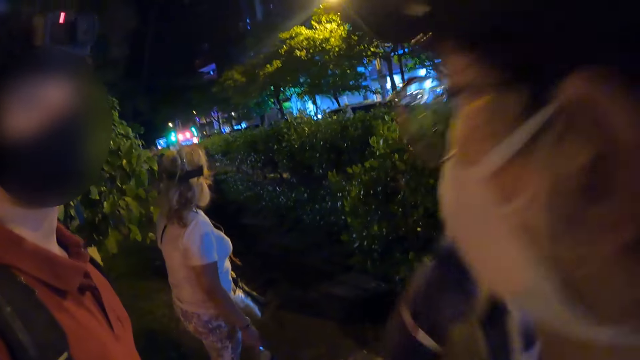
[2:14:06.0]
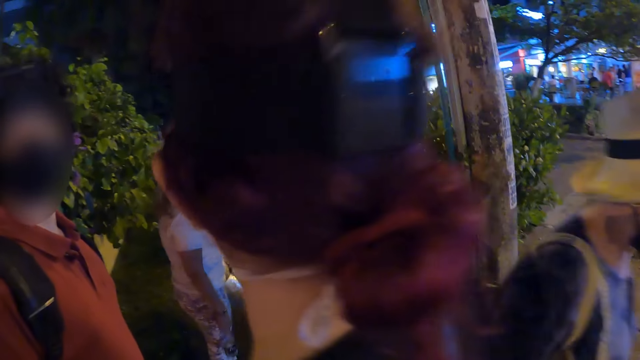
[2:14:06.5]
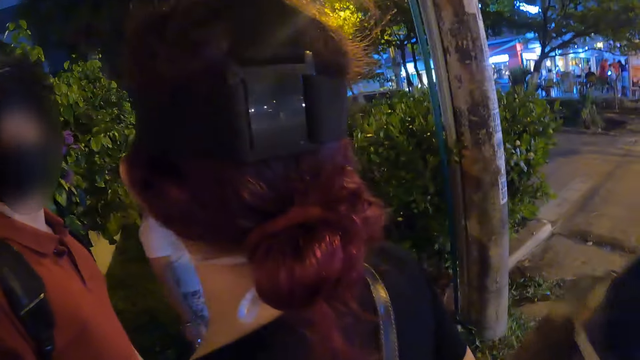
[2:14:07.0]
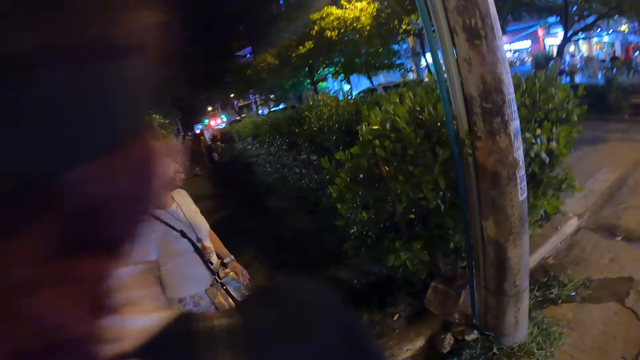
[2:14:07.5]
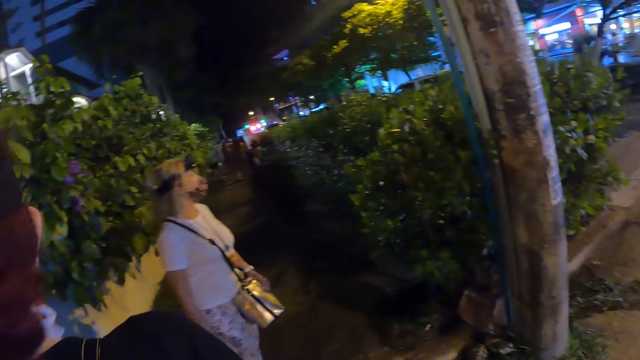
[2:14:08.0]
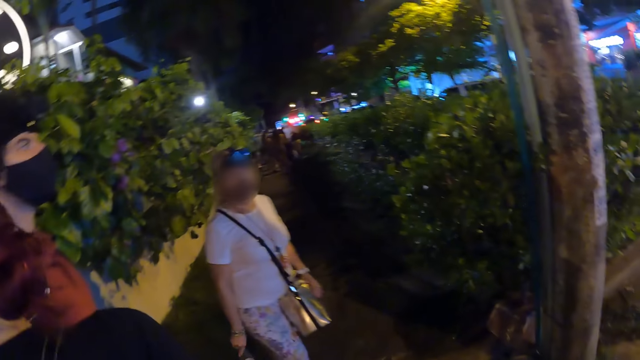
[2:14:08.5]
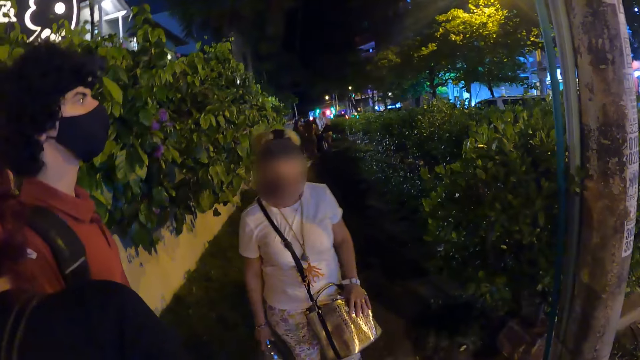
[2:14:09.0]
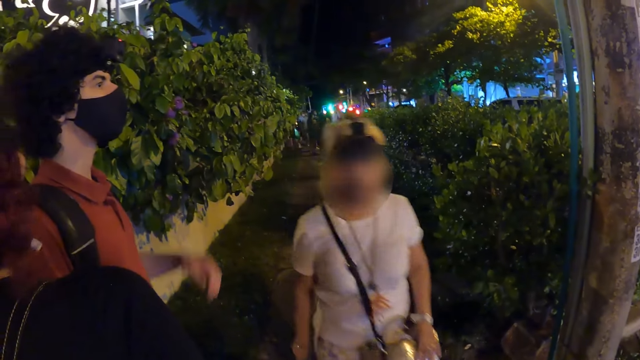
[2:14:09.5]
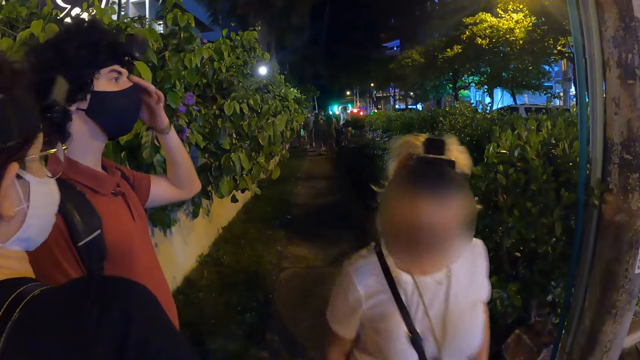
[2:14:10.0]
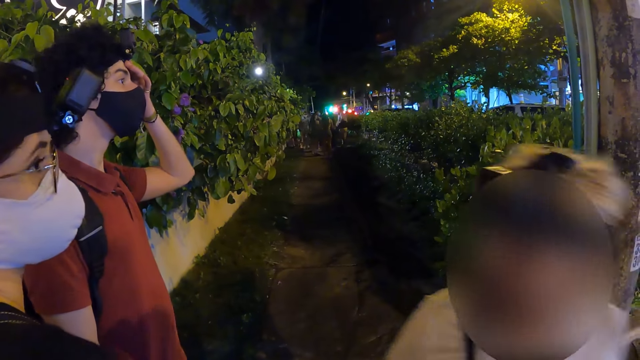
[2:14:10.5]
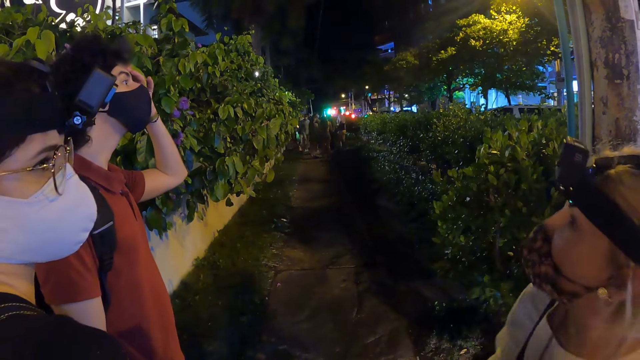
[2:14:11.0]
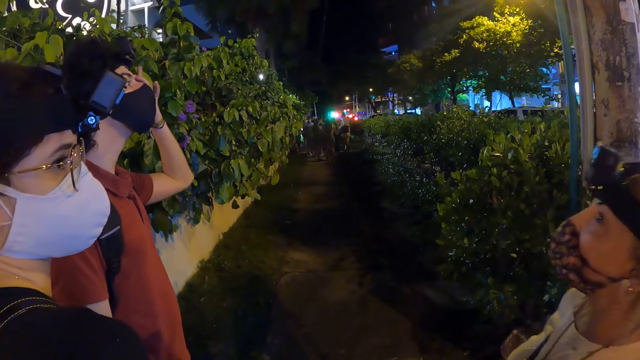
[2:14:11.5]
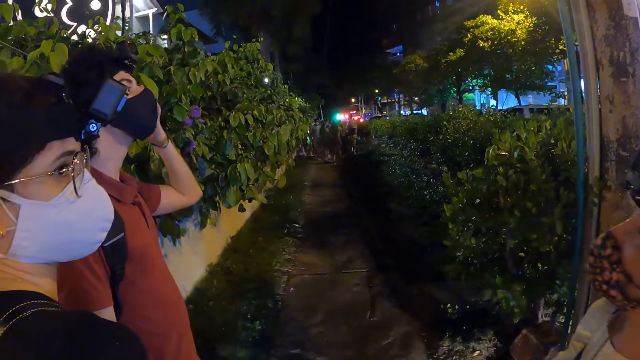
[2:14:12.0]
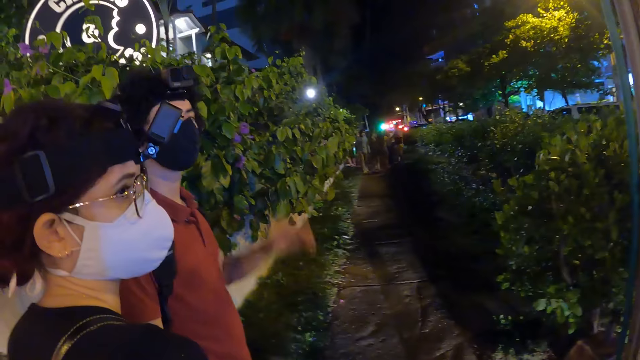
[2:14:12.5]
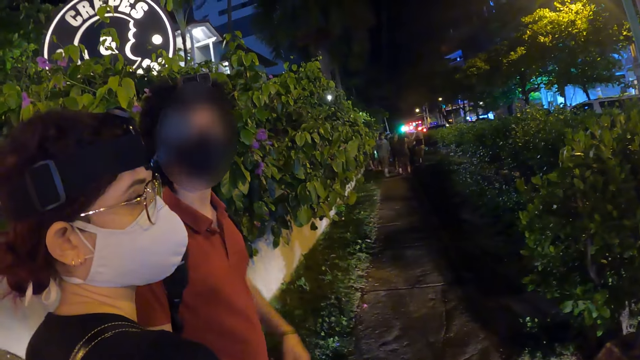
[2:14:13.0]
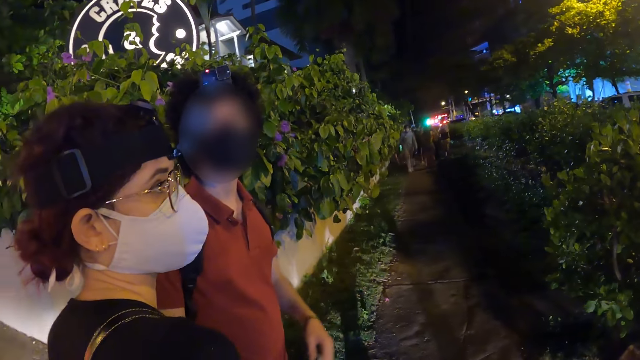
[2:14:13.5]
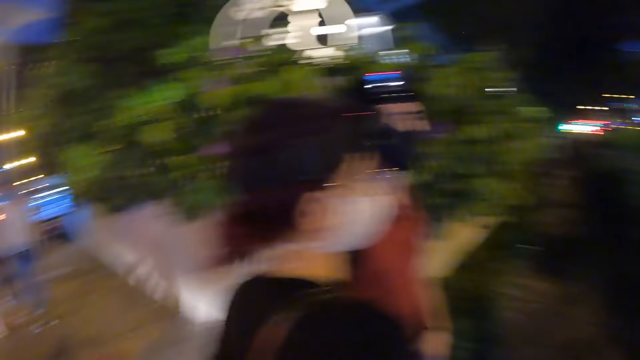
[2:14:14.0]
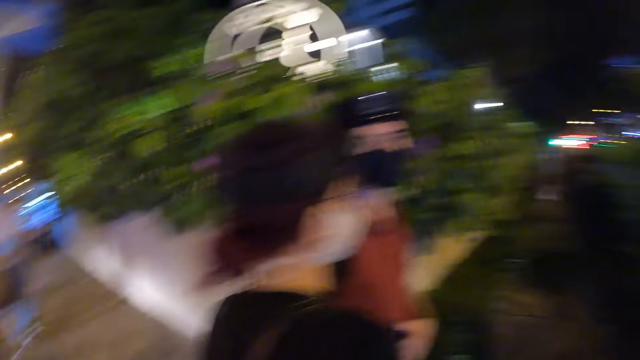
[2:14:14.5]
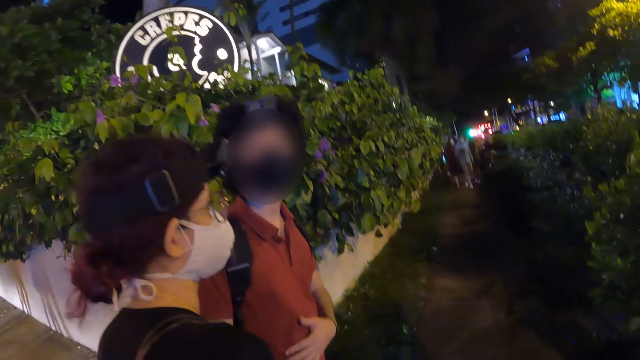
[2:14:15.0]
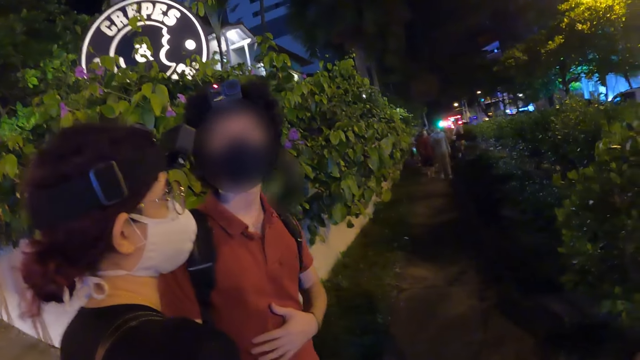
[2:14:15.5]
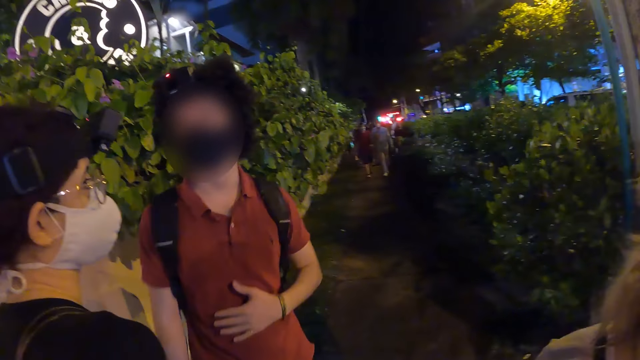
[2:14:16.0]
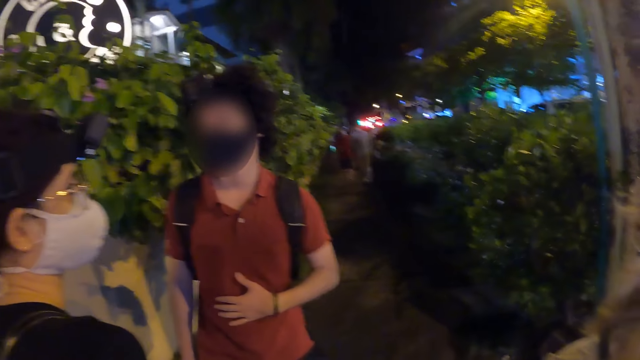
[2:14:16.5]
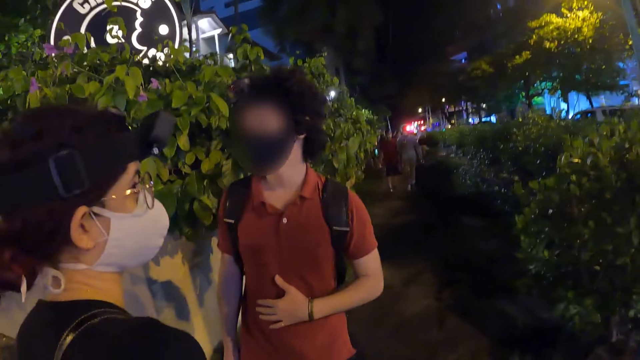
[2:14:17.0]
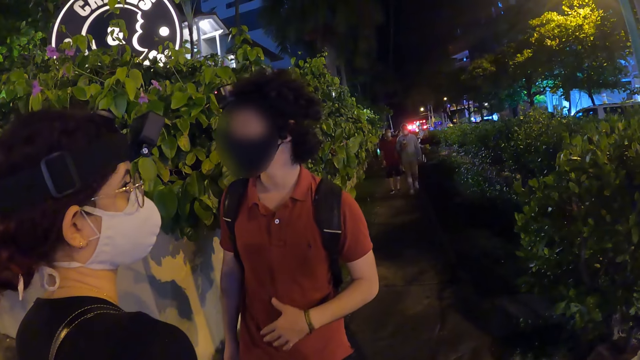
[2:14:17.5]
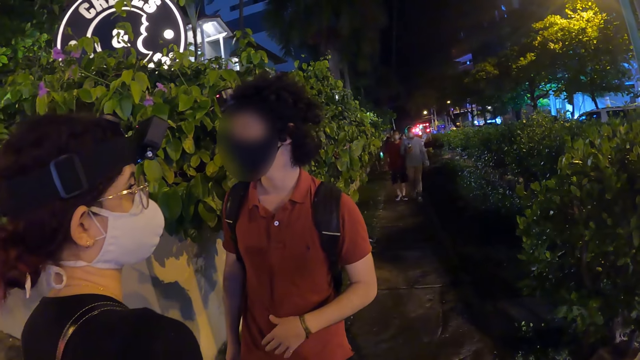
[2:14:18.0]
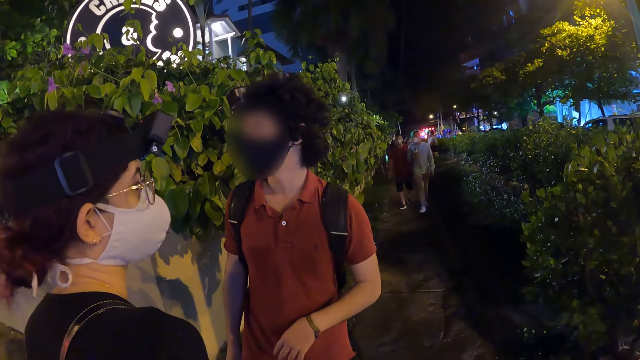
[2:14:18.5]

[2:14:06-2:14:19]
A lady walks. Another lady walks. A man touches his forehead with his left hand. The man holds his face. The man lowers the hand. The camera wearer looks at the man and a third lady. The man touches his shirt with his left hand.

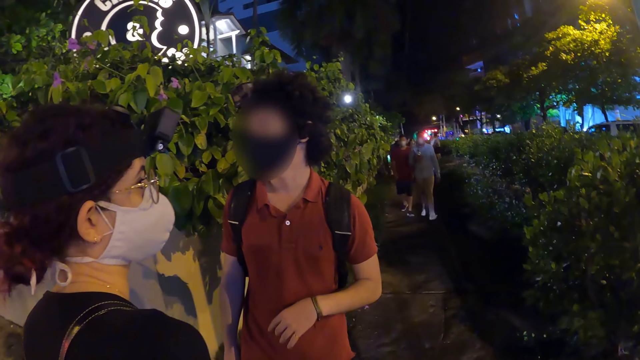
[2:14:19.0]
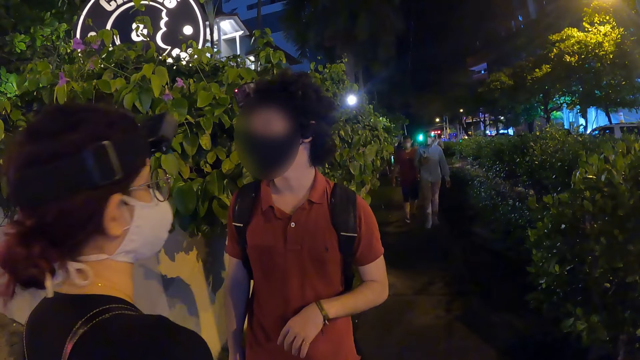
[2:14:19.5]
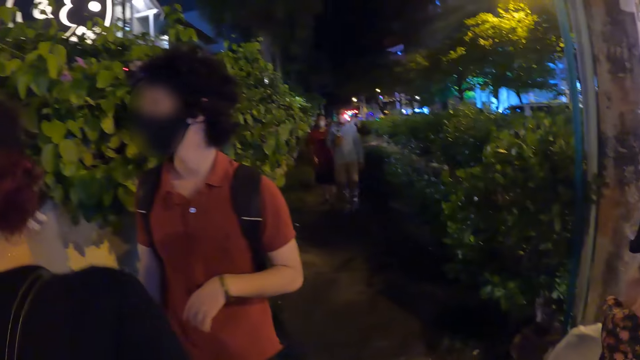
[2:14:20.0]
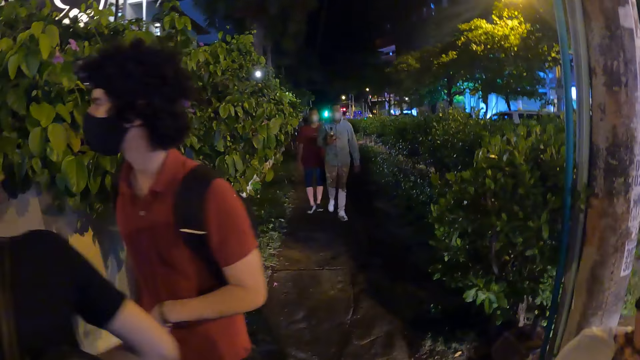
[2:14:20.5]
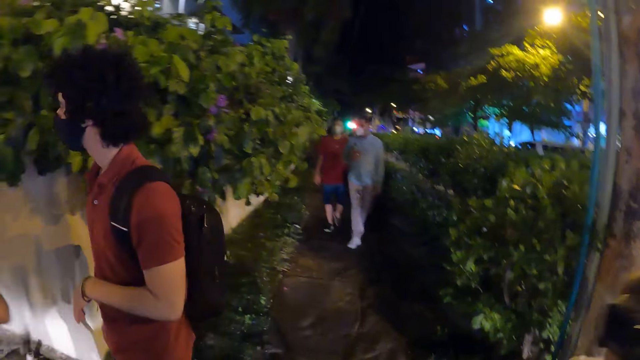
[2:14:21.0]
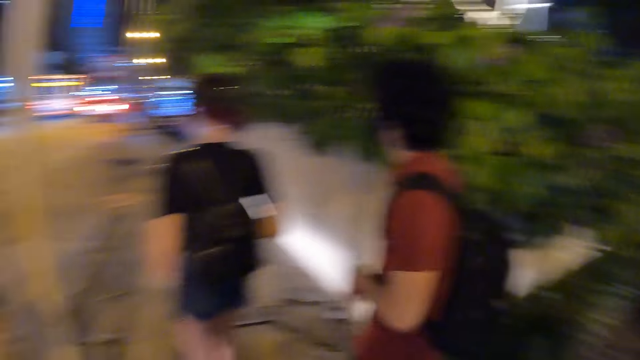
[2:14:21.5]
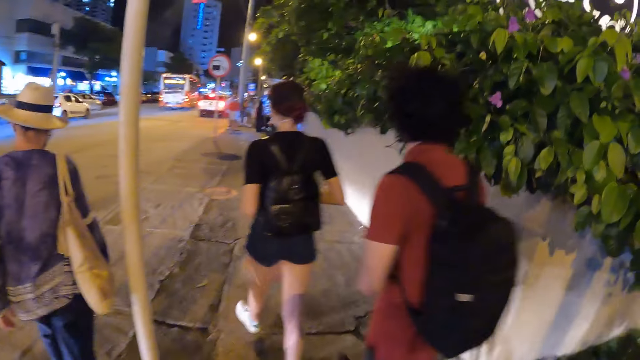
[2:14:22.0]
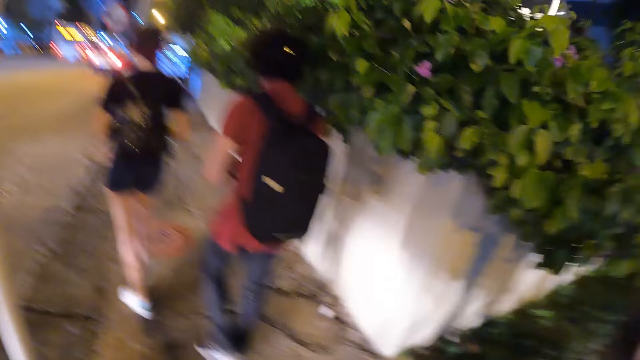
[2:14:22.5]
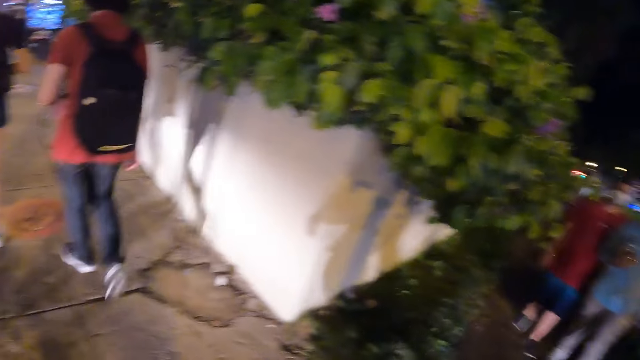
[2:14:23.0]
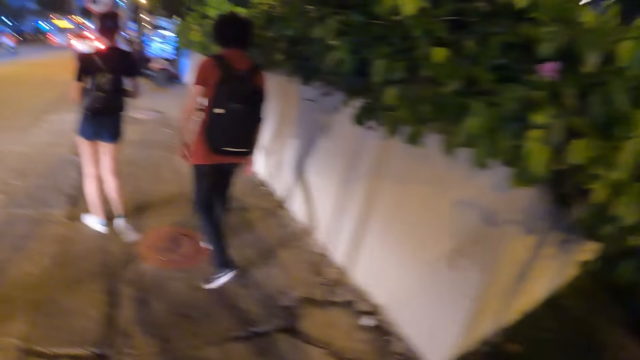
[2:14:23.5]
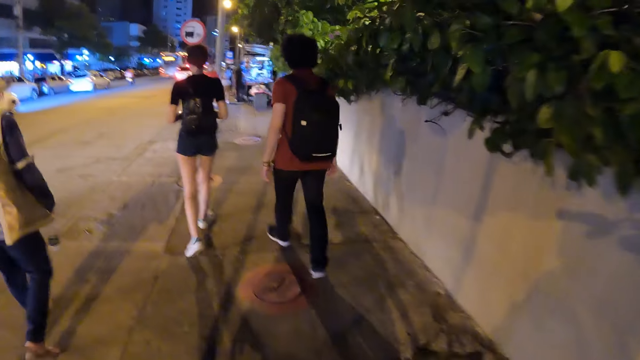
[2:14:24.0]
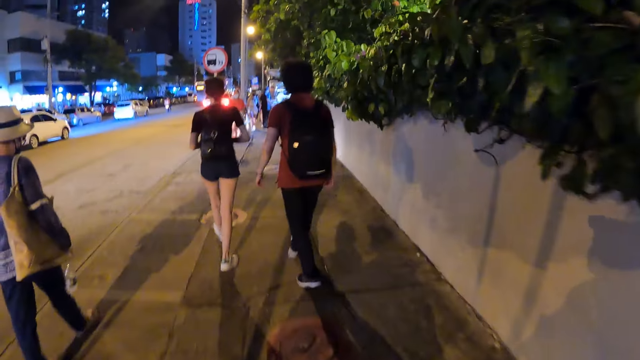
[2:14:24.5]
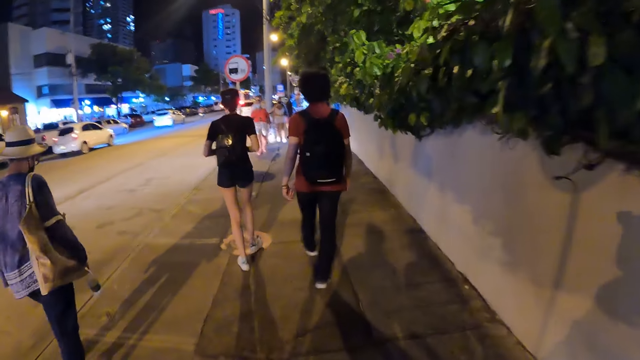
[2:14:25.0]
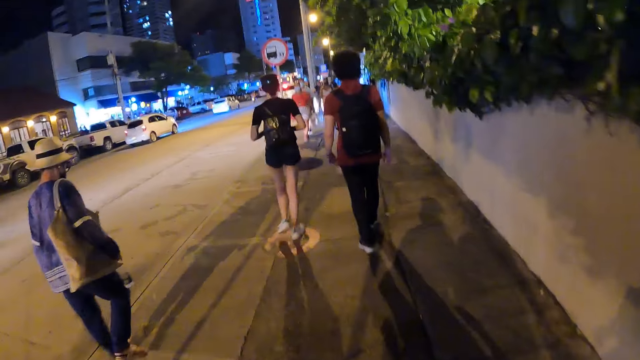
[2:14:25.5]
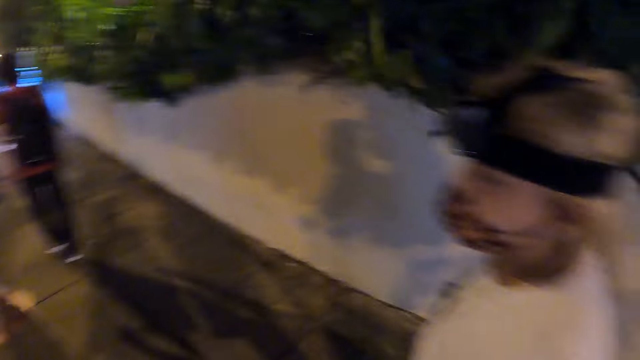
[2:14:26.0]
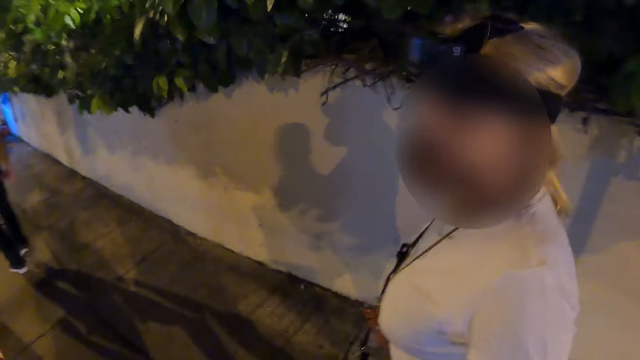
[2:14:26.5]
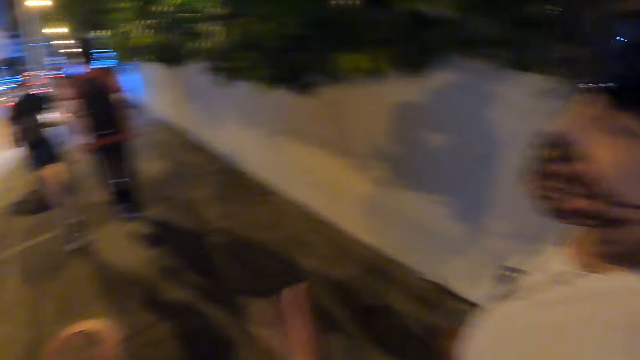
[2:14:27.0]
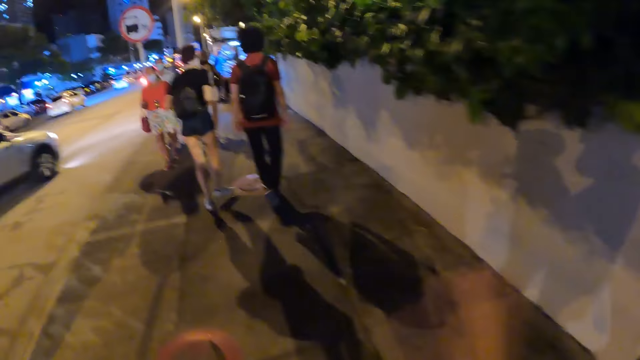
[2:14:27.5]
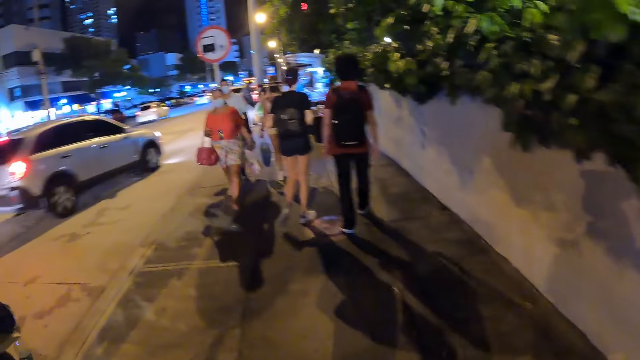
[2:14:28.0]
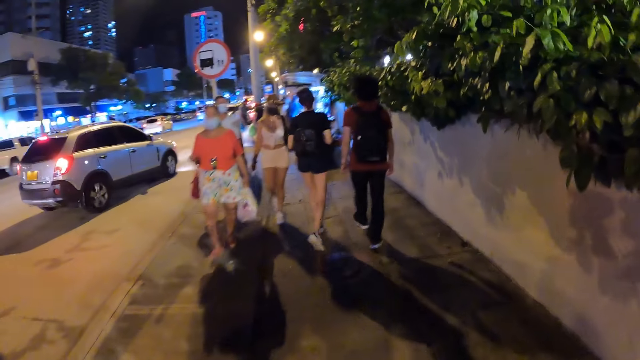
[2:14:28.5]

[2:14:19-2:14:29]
A man and a lady walk. The camera wearer walks with the lady and the man. They look at another lady. They look at a third lady. They look at the first lady and the man.
